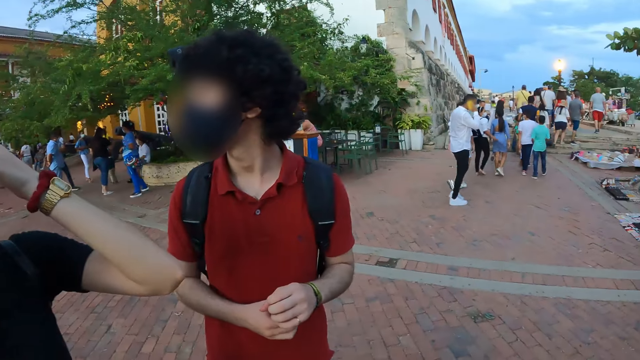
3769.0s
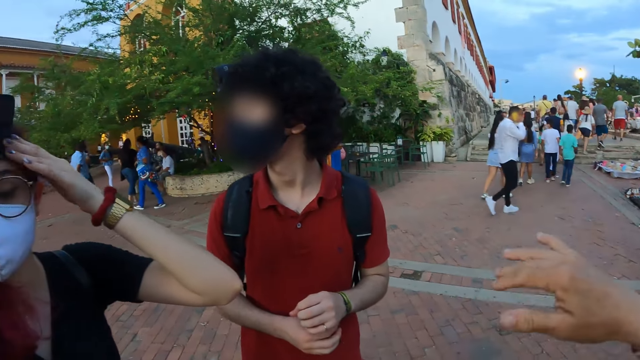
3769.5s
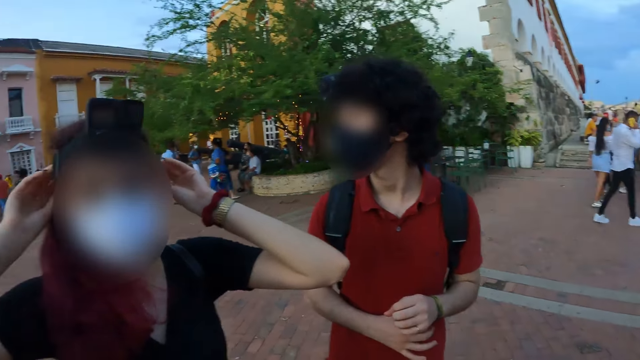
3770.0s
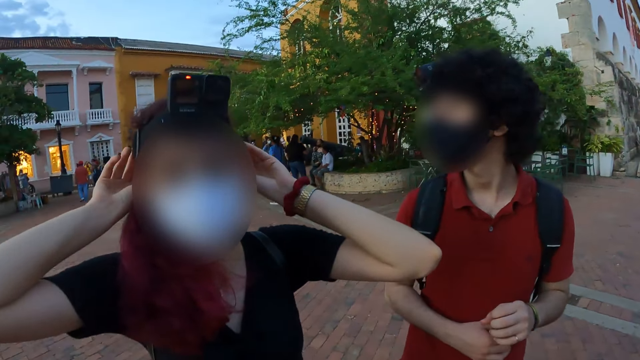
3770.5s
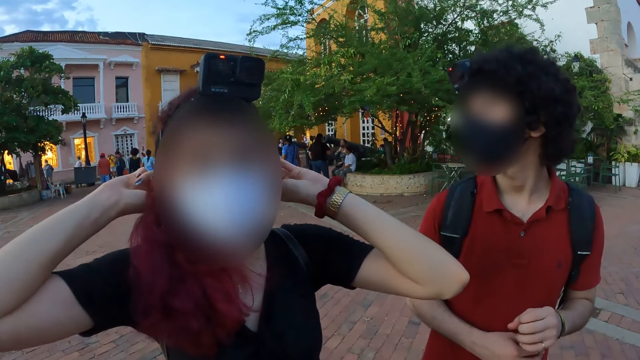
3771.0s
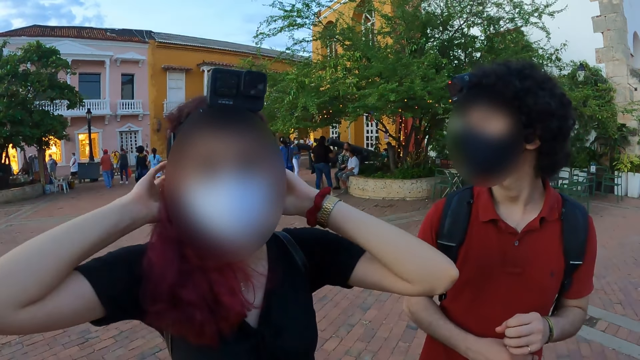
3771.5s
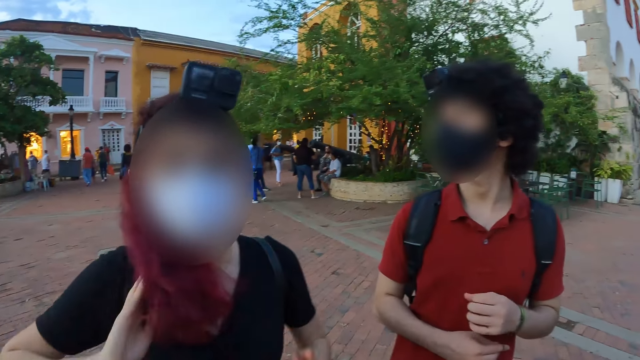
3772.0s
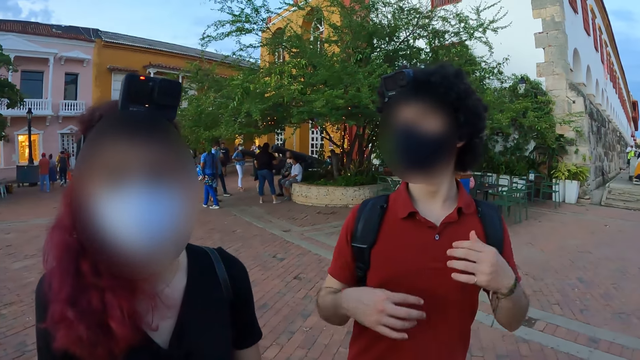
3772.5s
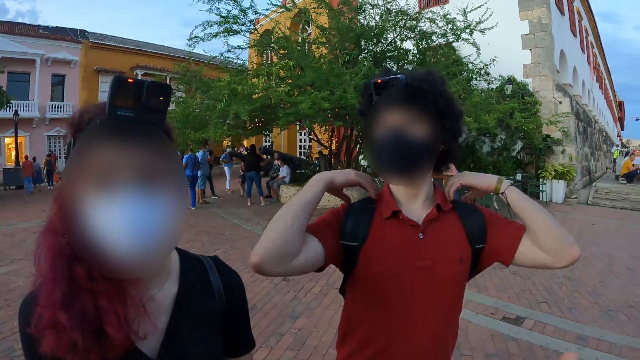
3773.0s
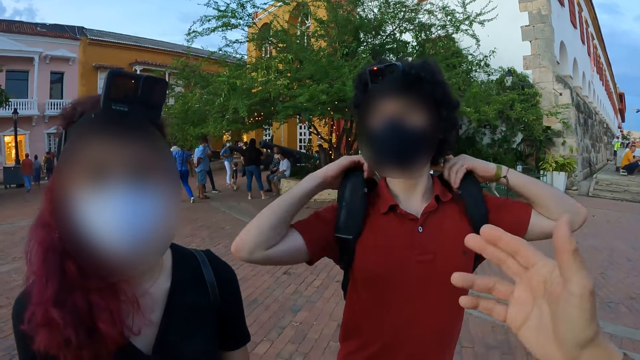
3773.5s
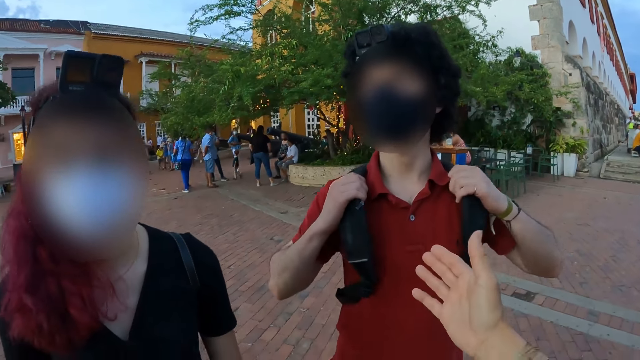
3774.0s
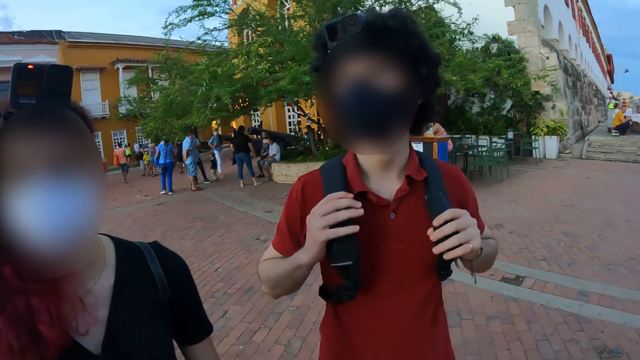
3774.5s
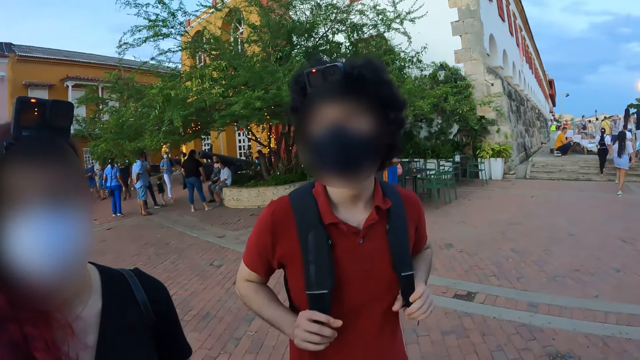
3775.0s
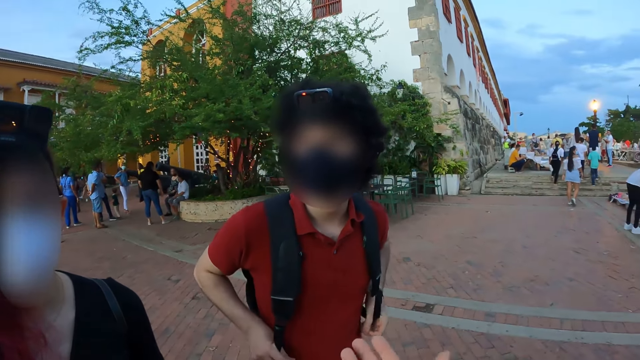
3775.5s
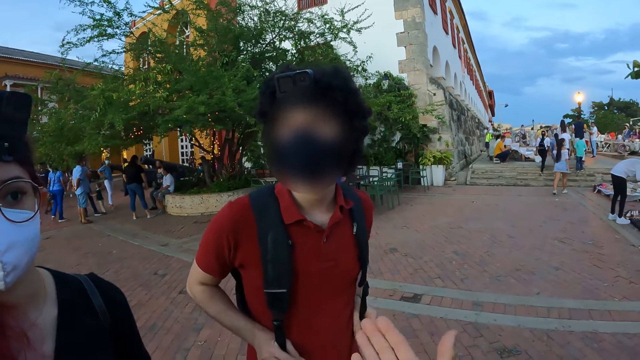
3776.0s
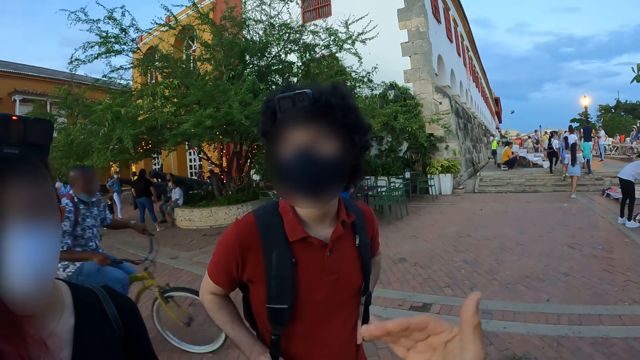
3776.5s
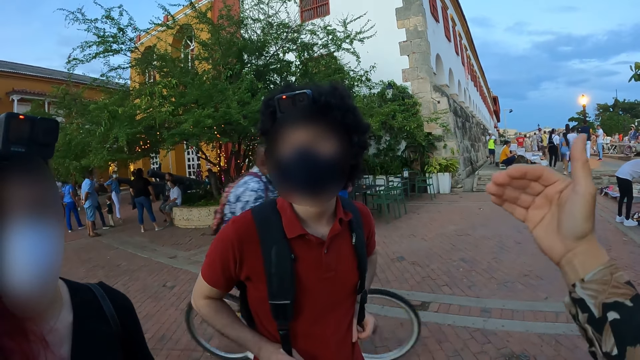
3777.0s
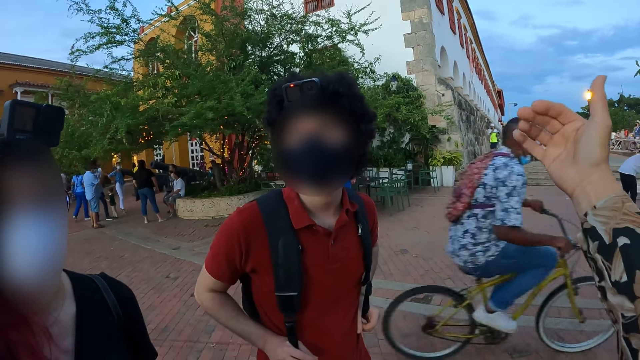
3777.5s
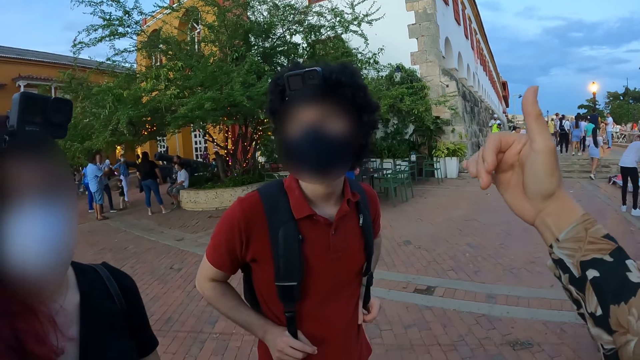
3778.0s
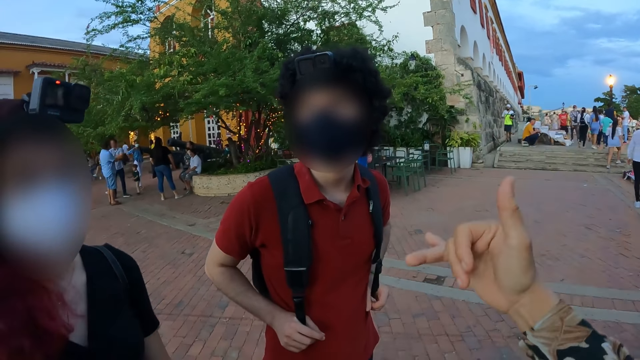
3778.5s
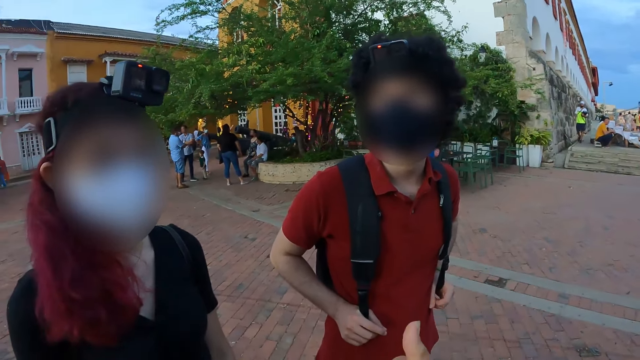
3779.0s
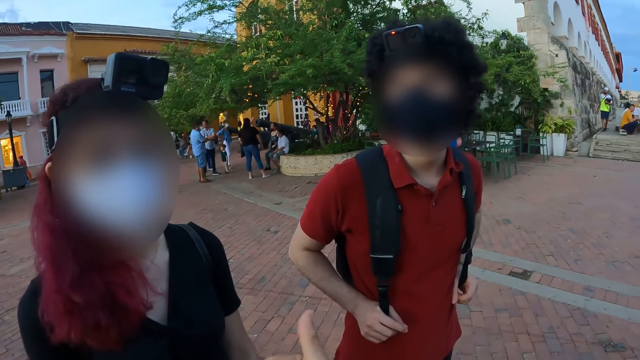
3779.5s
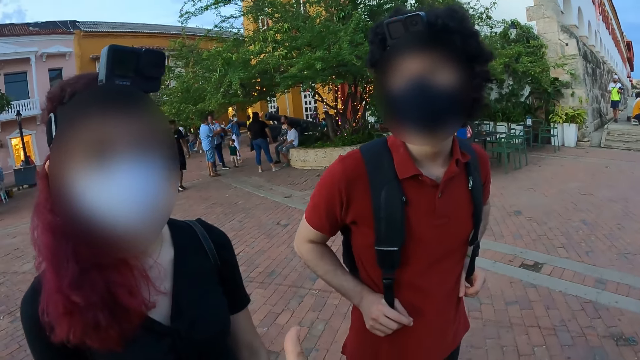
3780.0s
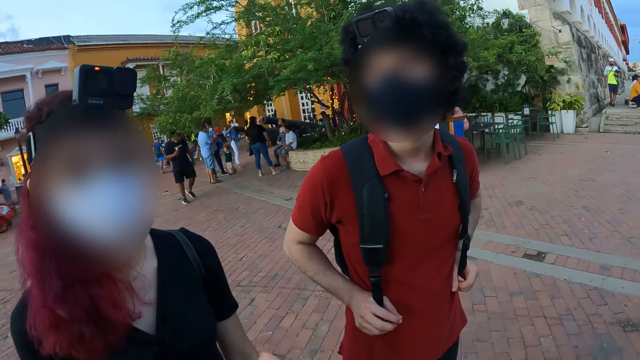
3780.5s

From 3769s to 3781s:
The woman fixes a camera and holds the camera on her head with both hands. The camera wearer interacts with the woman and the man. The man holds a bag with both hands and adjusts the bag. The camera wearer interacts with the man and the woman.

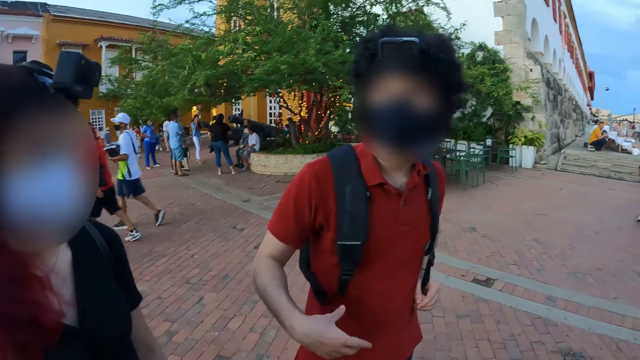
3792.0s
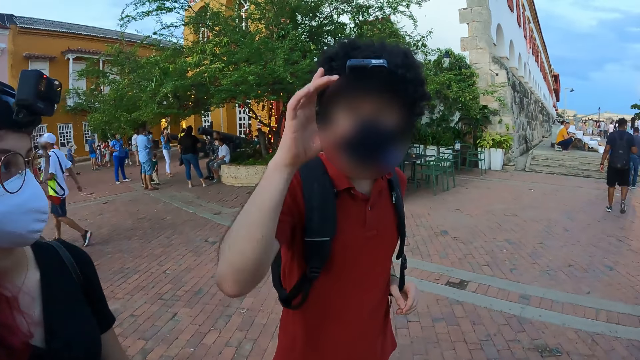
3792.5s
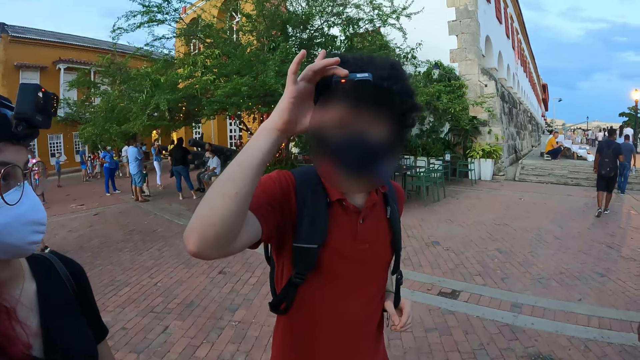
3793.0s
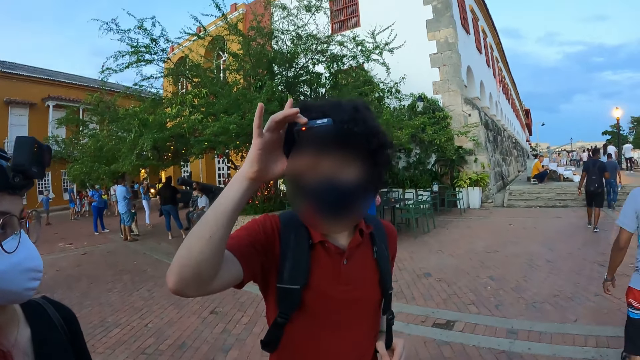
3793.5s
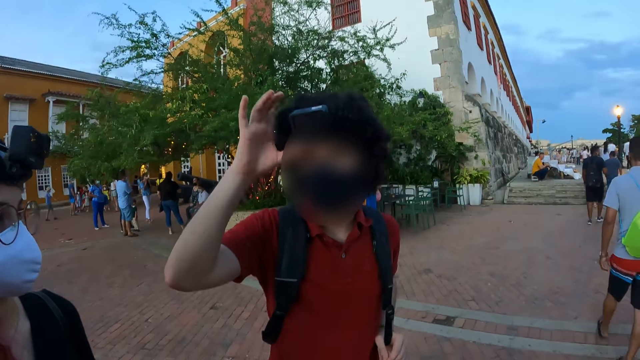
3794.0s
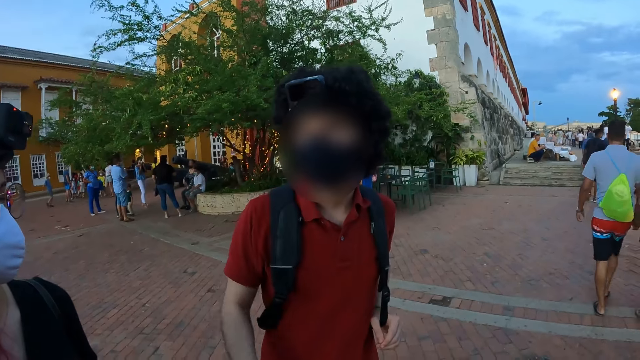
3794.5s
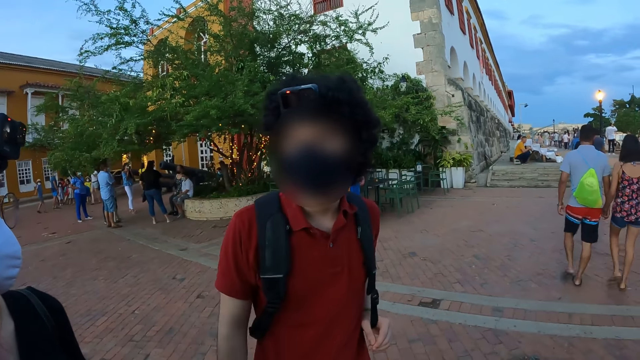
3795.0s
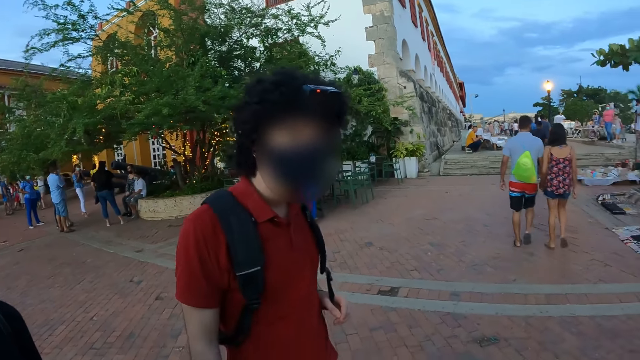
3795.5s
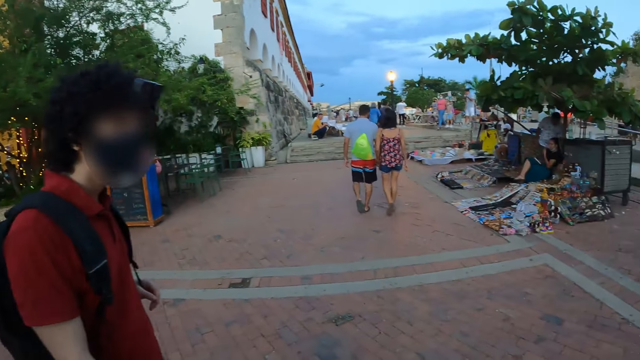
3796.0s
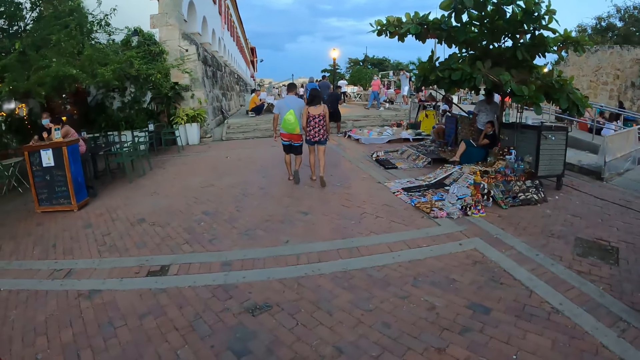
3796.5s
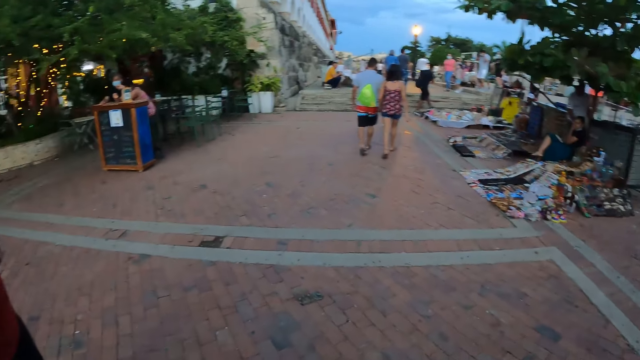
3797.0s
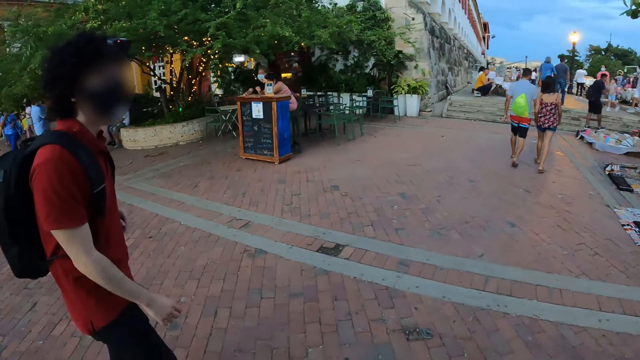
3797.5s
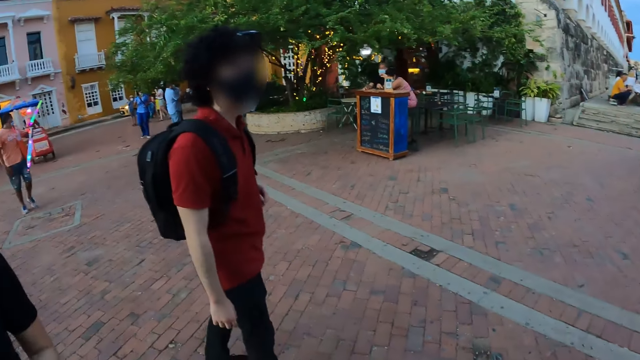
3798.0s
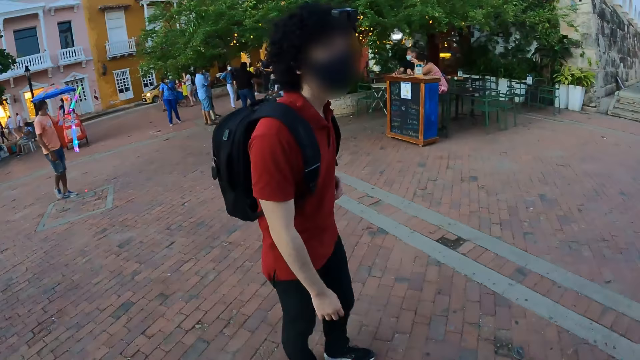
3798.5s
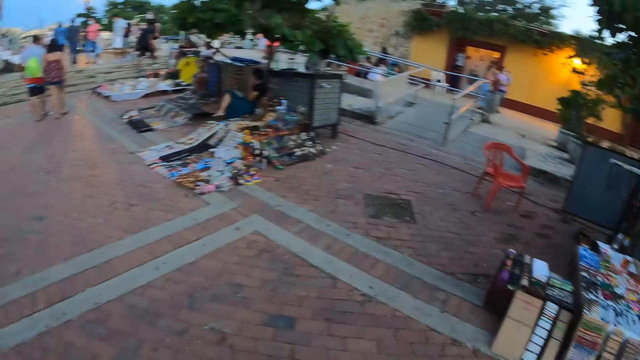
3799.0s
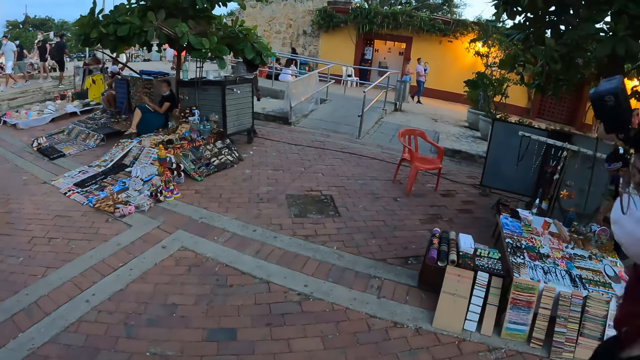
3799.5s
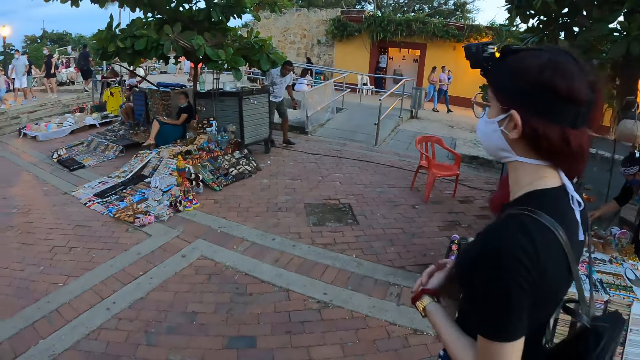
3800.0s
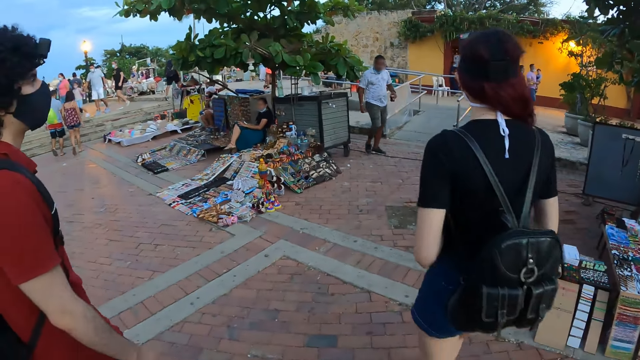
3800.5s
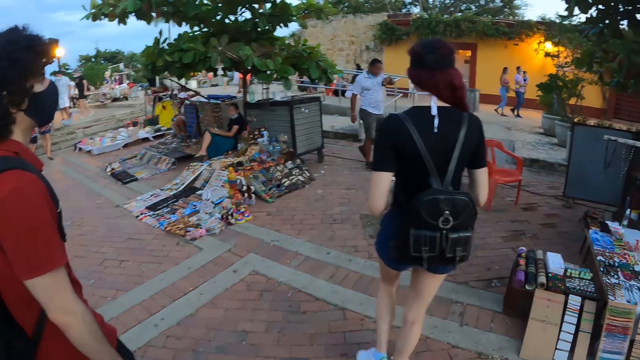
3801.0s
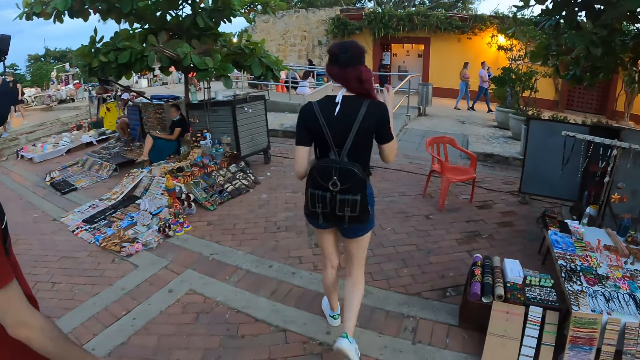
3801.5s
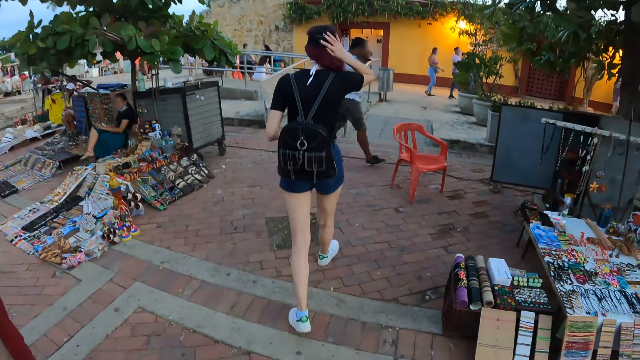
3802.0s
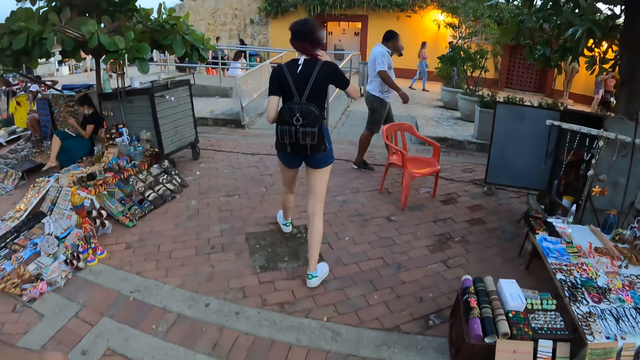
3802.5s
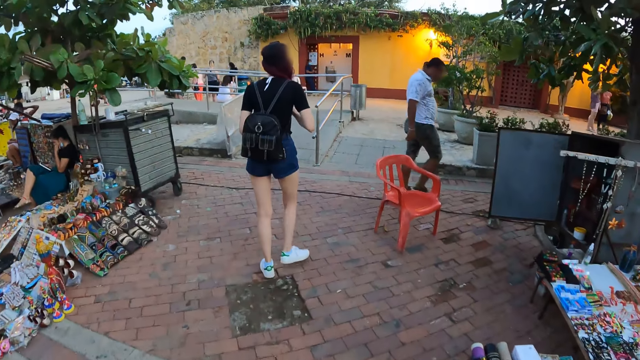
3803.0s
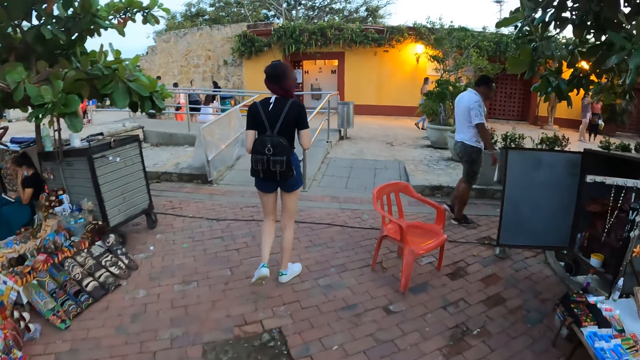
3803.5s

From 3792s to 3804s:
The man presses a camera and holds the camera with his right hand. The camera wearer walks on the pavement. Another man walks across a walkway. A woman walks across the walkway. The woman touches her hair with her right hand.
